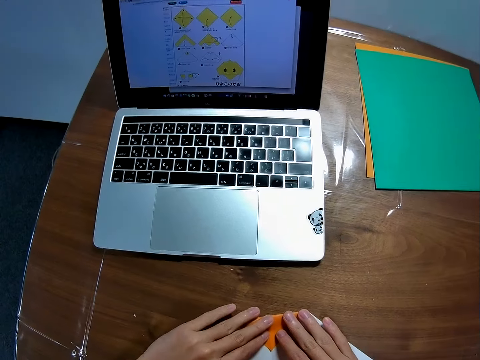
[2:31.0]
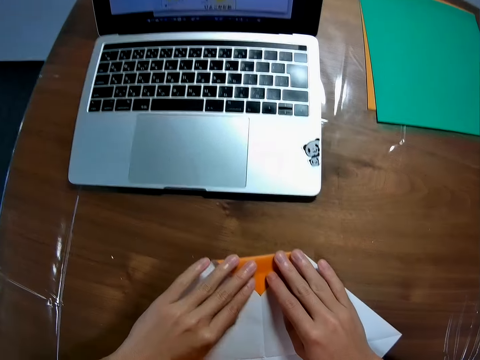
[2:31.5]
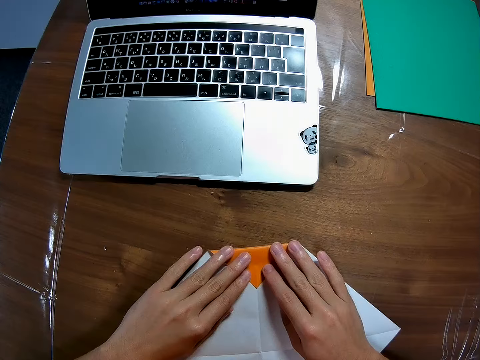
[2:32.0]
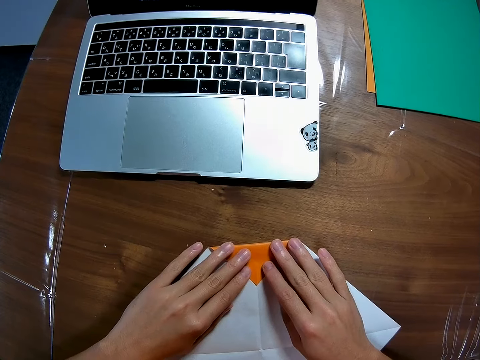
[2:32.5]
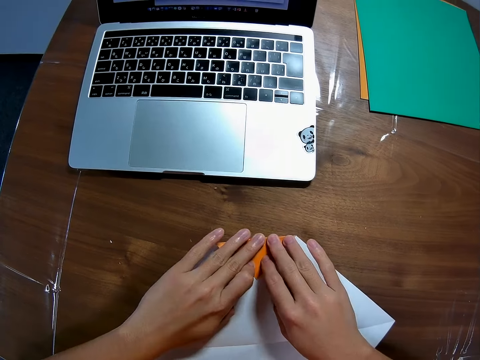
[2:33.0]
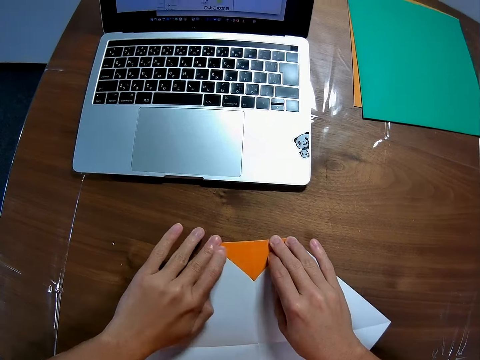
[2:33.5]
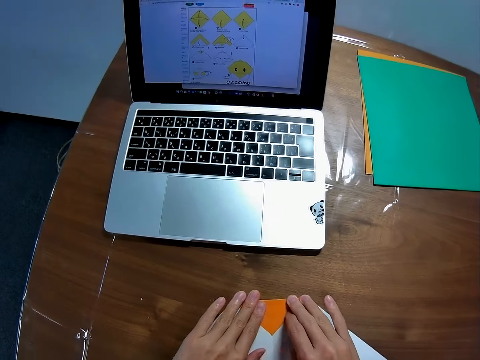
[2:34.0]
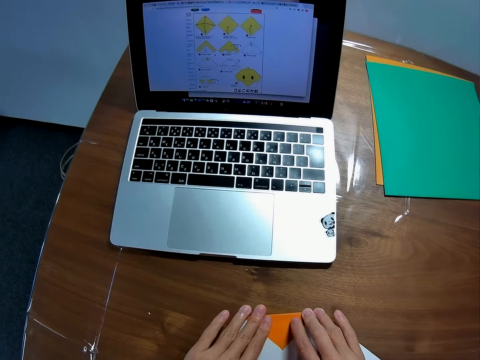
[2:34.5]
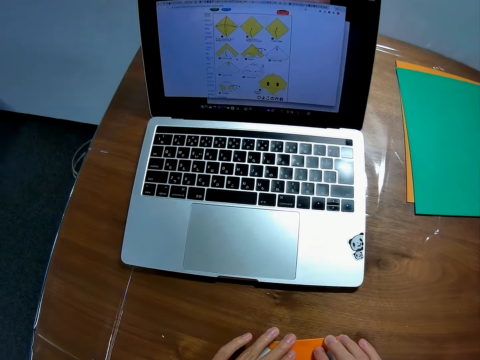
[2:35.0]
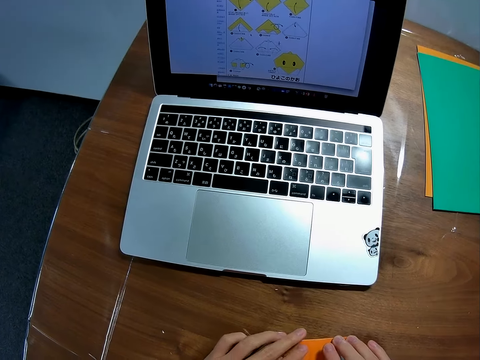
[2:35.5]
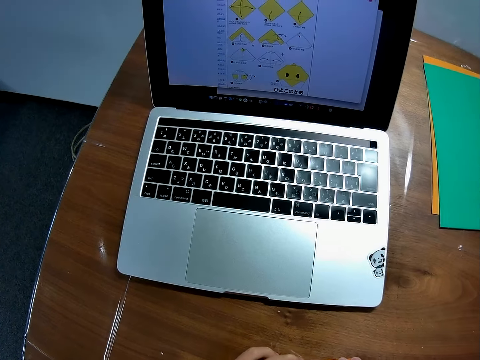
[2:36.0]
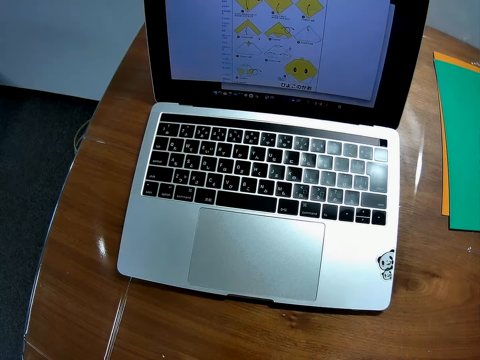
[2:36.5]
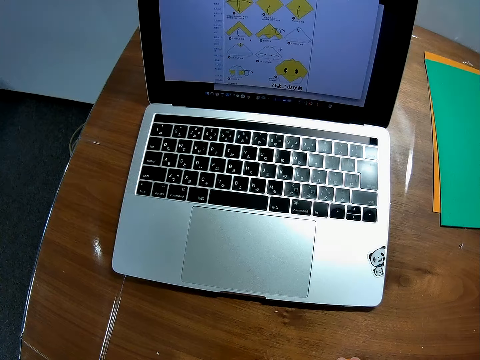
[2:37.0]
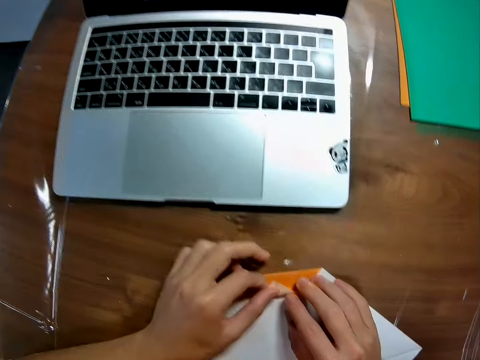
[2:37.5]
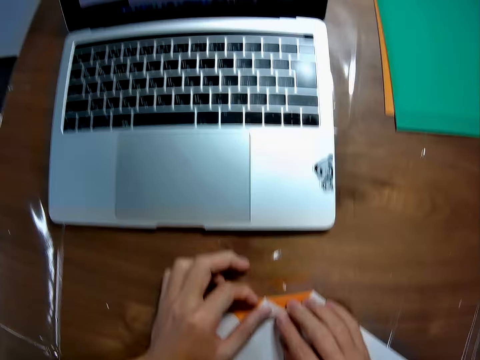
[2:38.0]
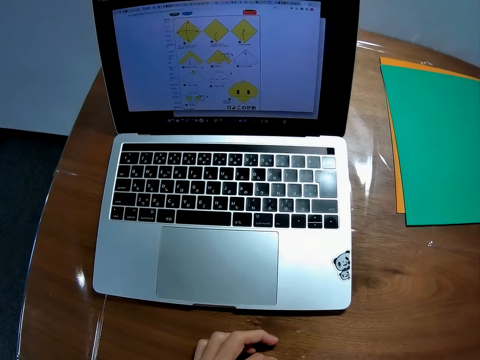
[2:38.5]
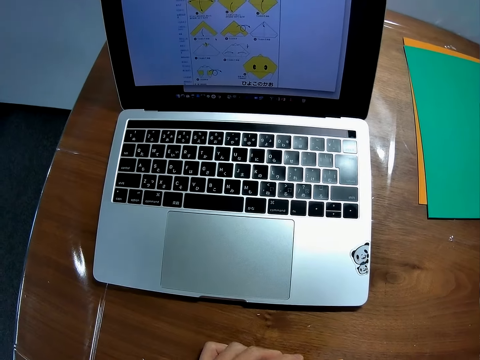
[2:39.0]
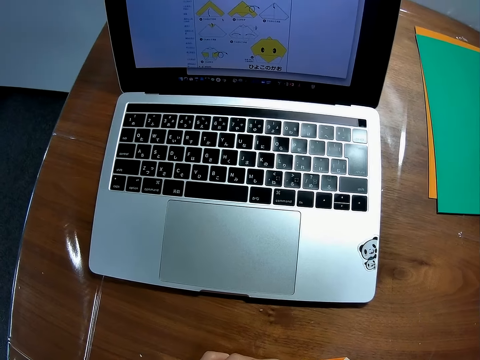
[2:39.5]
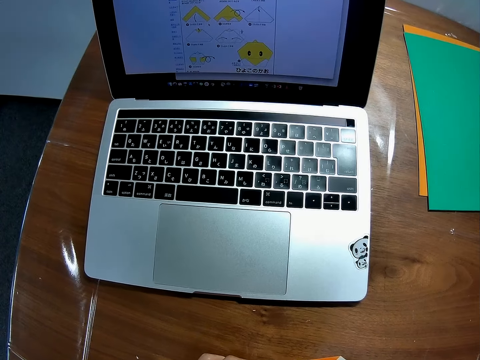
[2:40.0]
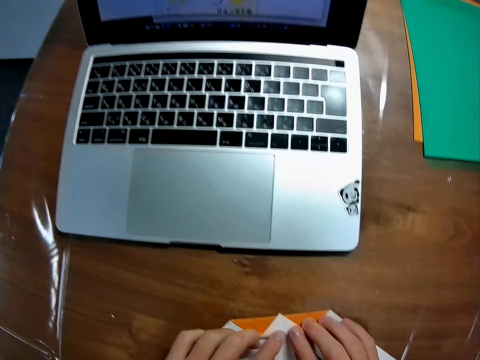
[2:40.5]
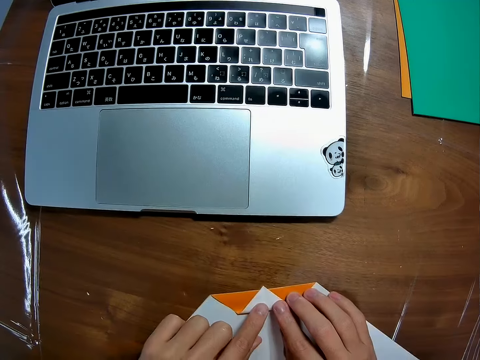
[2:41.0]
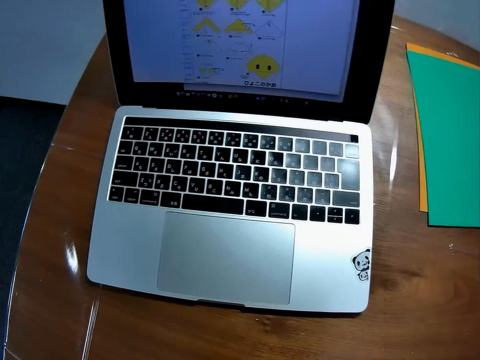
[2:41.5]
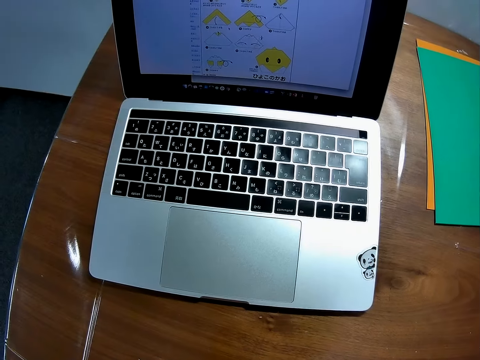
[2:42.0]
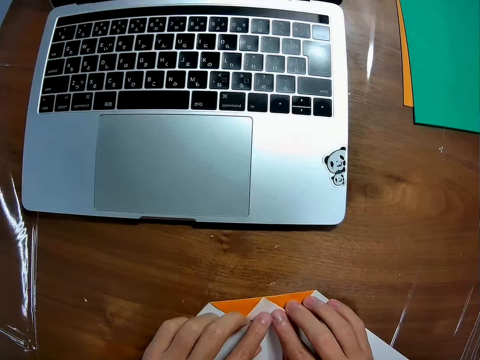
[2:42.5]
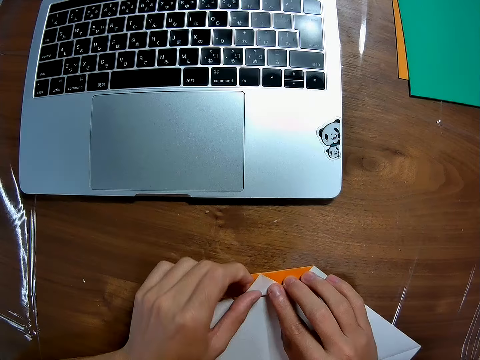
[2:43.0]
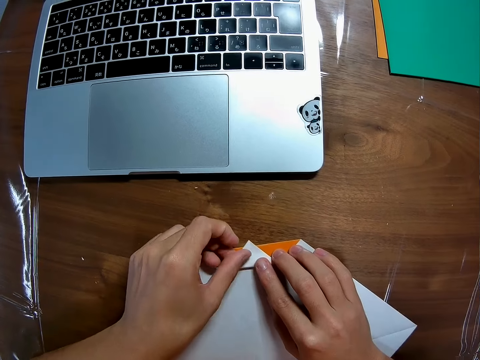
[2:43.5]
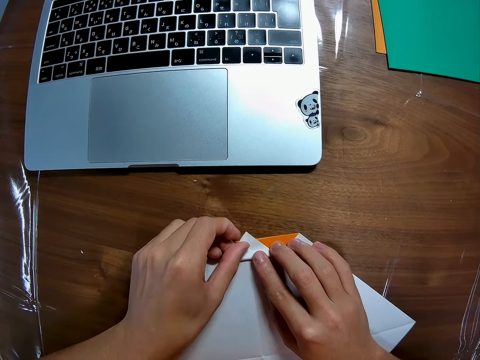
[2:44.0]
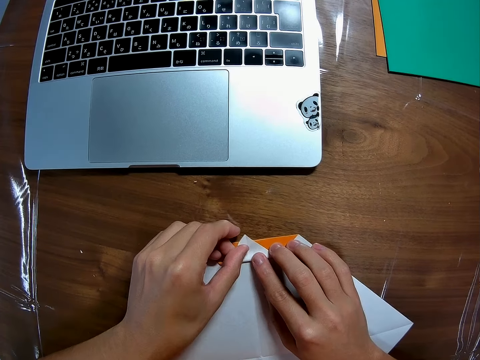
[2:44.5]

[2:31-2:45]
The camera wearer smoothens the edge of the paper on the table with his fingers. He looks at the machine. He folds the paper on the table. He looks at the piece of paper.

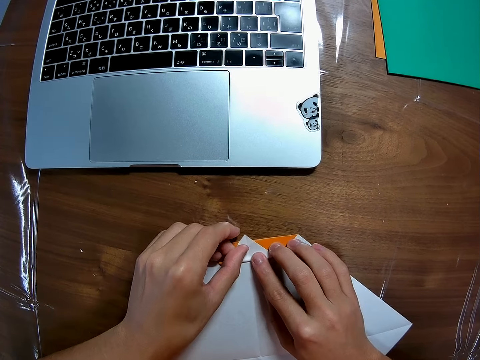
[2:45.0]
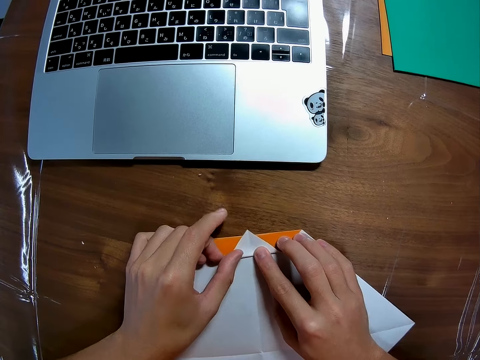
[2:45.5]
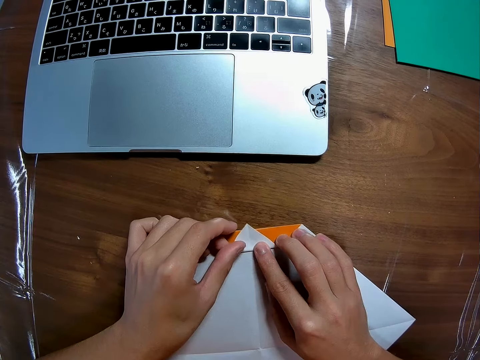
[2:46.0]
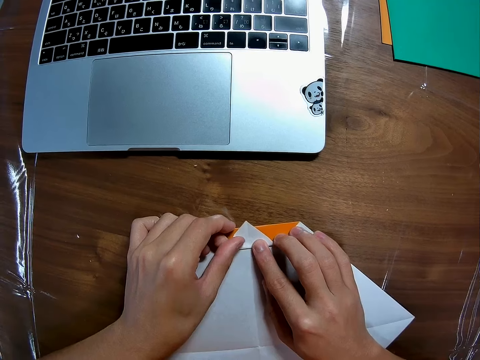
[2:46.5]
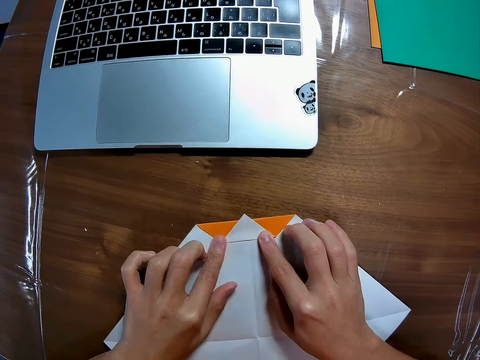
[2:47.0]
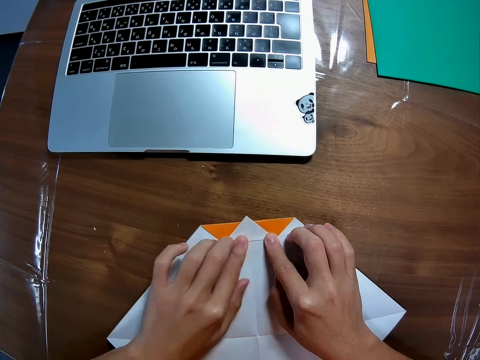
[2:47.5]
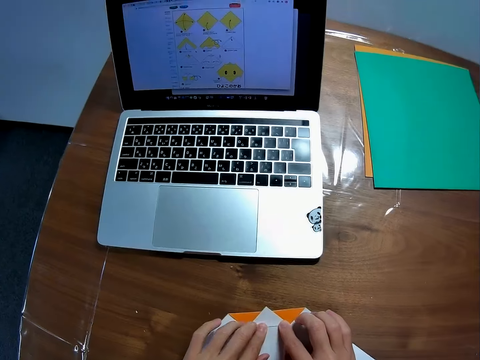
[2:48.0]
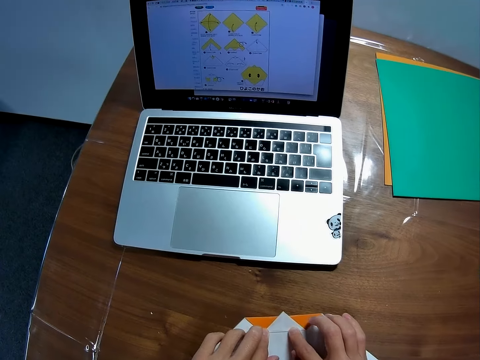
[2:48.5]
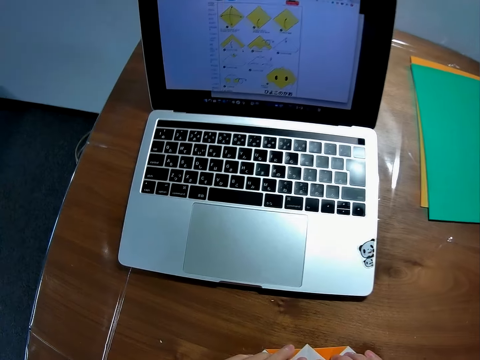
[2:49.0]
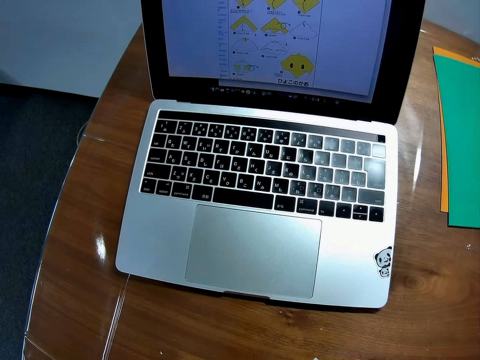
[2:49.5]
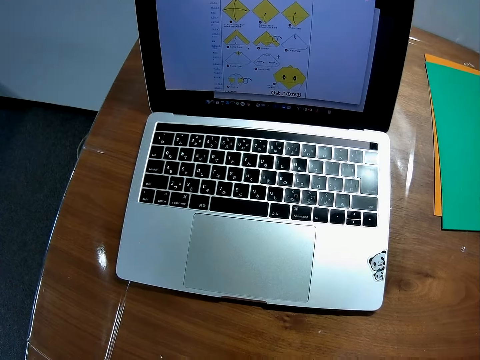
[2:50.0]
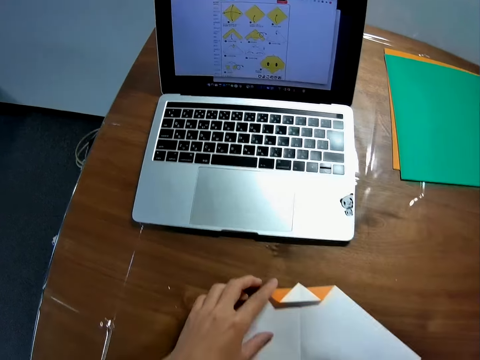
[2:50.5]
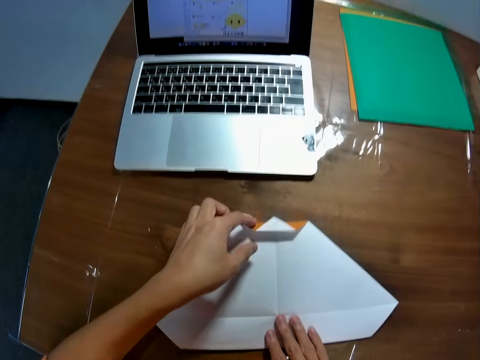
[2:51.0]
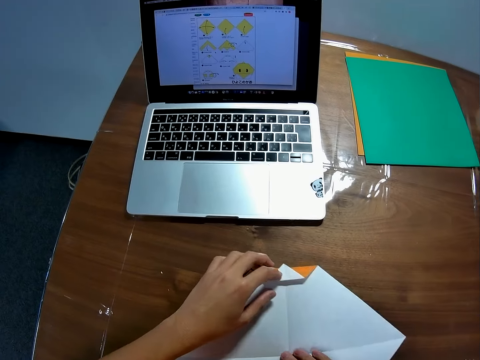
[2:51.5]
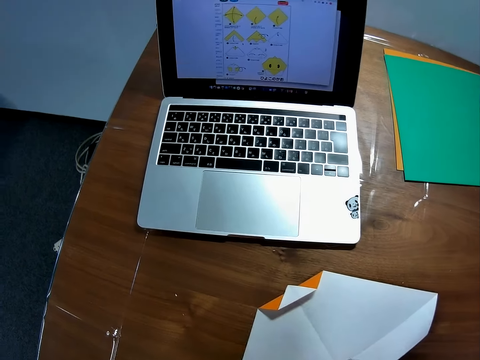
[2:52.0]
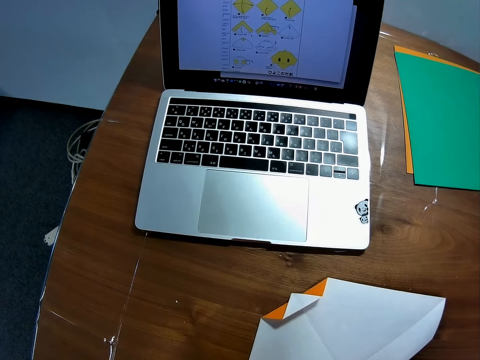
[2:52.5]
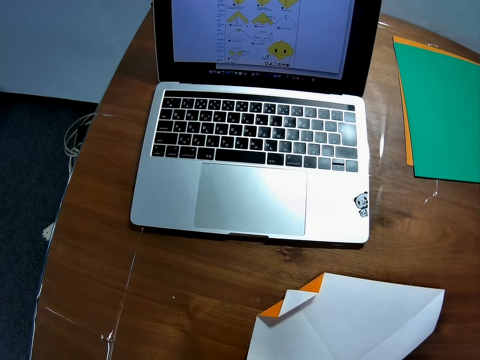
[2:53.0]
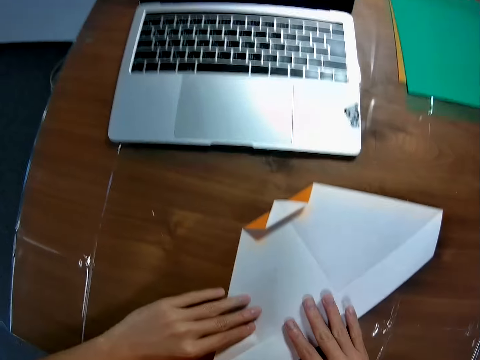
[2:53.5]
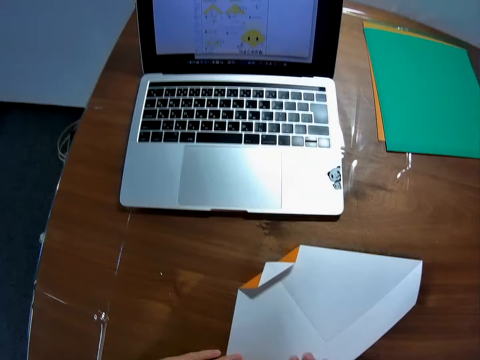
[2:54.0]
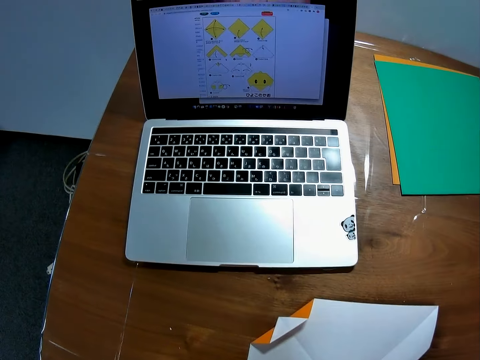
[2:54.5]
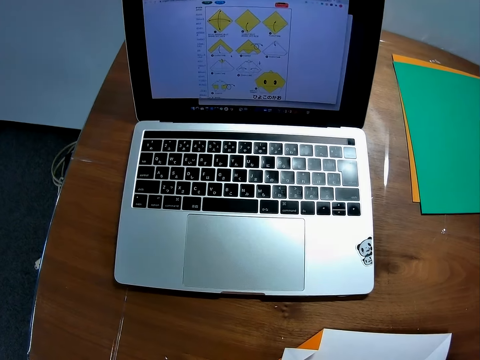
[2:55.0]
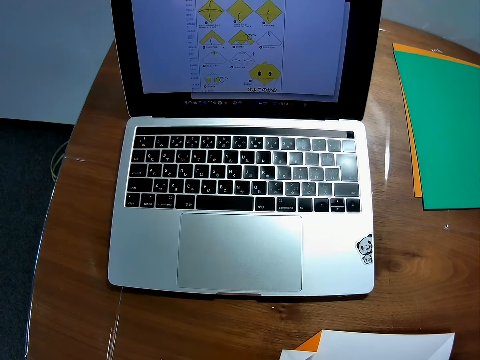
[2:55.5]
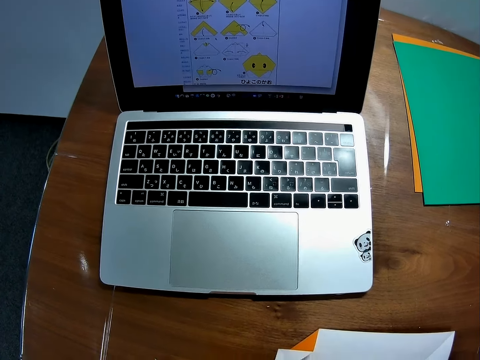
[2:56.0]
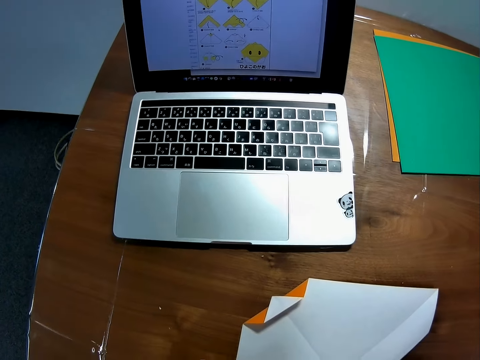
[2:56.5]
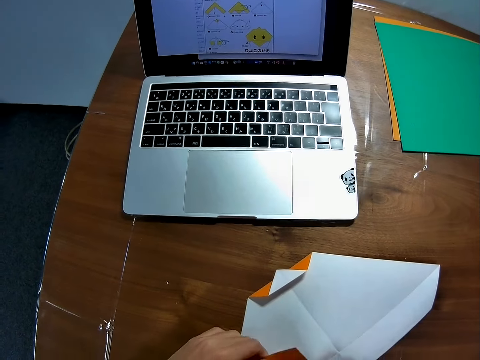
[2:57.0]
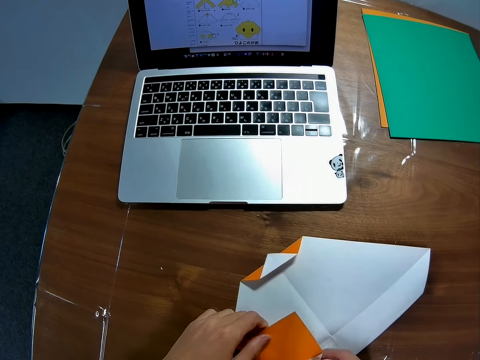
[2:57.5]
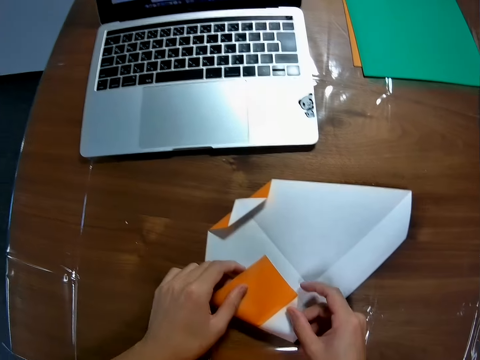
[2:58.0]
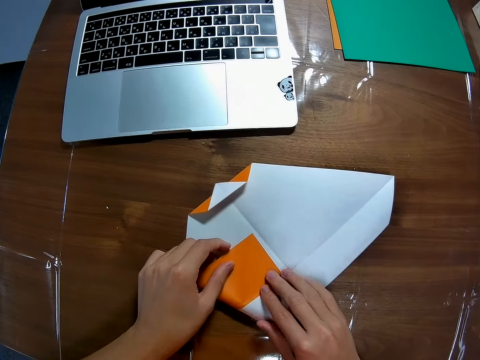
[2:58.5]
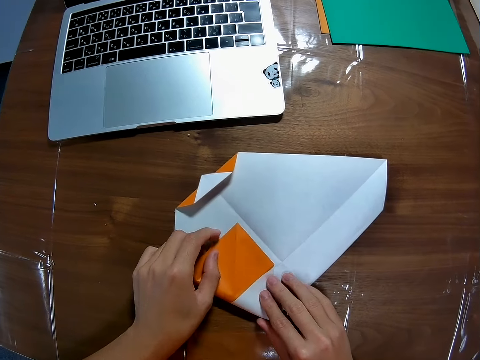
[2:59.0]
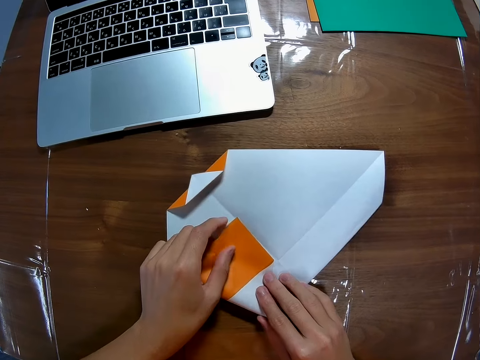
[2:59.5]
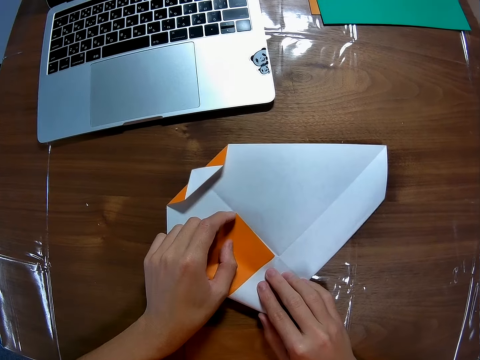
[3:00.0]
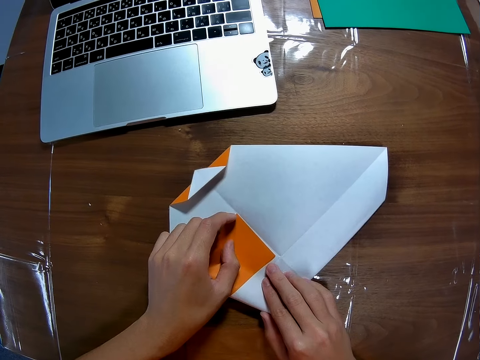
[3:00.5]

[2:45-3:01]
The camera wearer smoothens the edge of the paper on the table with his fingers. He looks at the machine. He folds the paper on the table.
